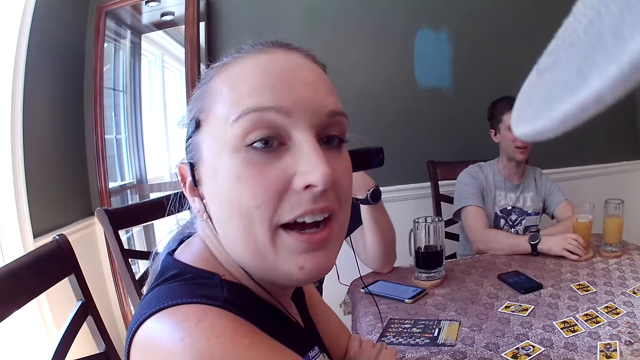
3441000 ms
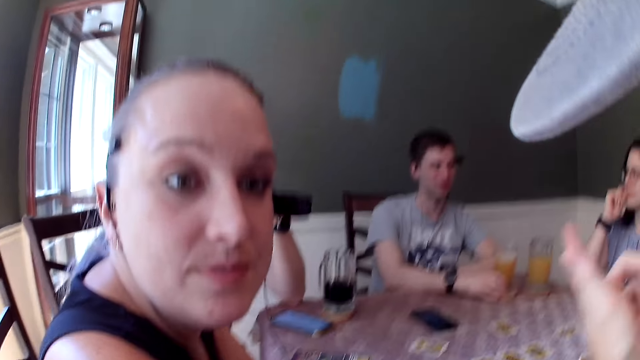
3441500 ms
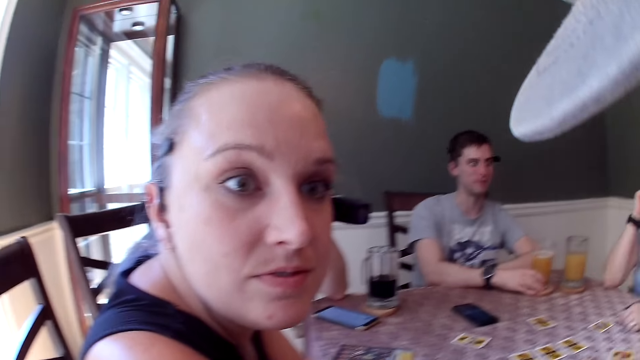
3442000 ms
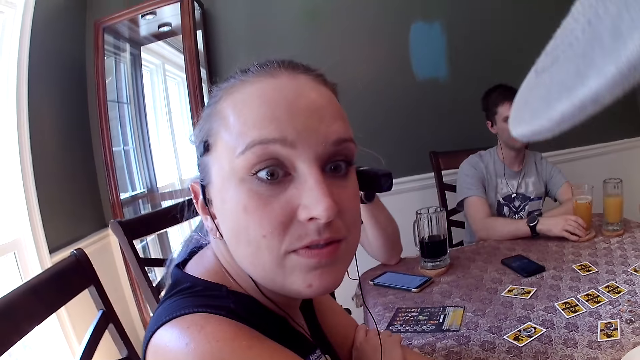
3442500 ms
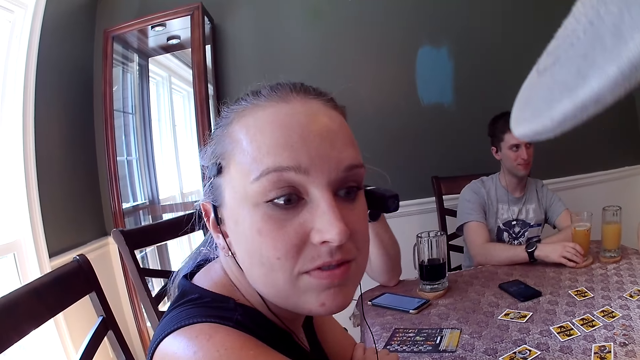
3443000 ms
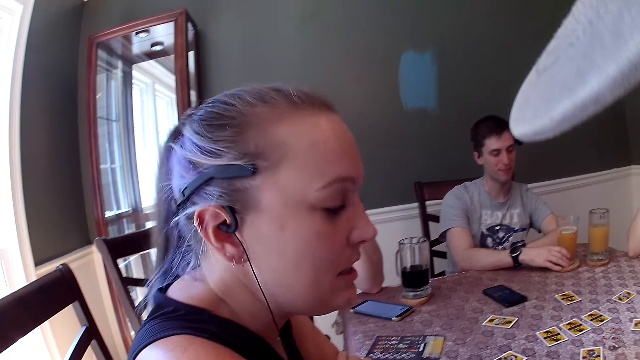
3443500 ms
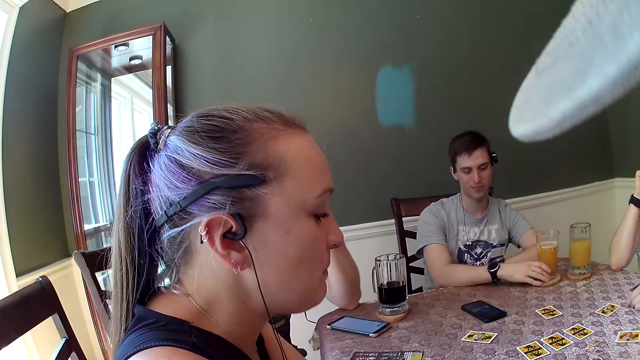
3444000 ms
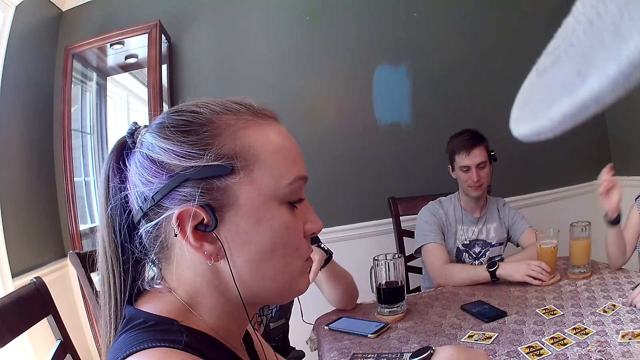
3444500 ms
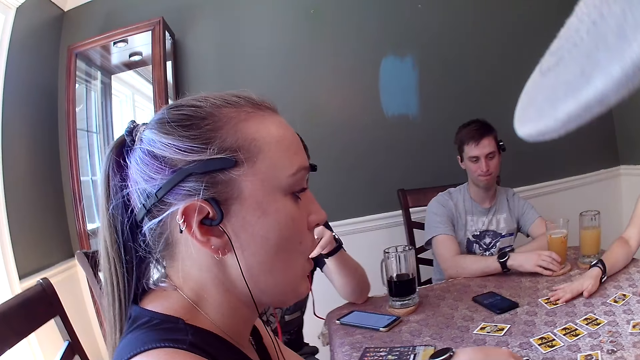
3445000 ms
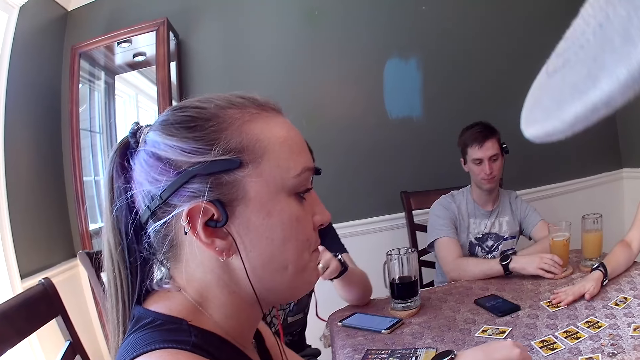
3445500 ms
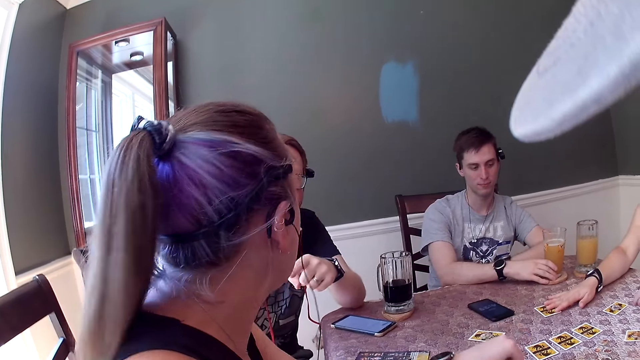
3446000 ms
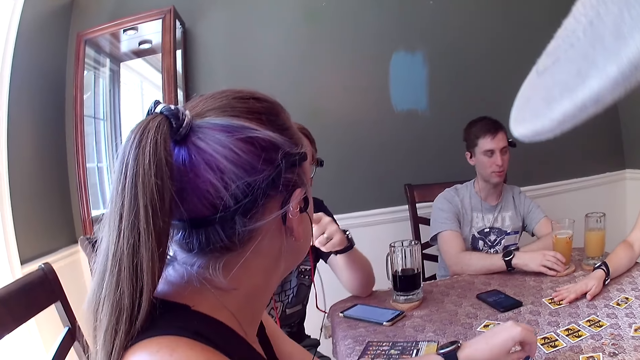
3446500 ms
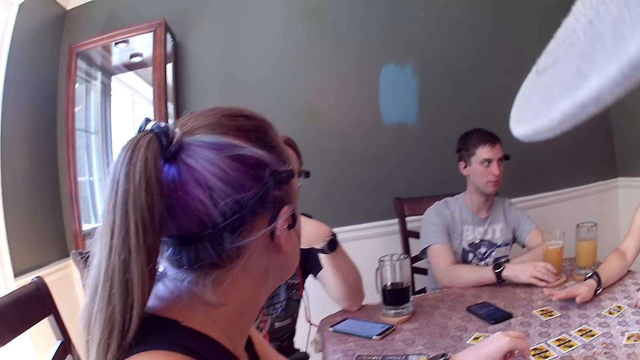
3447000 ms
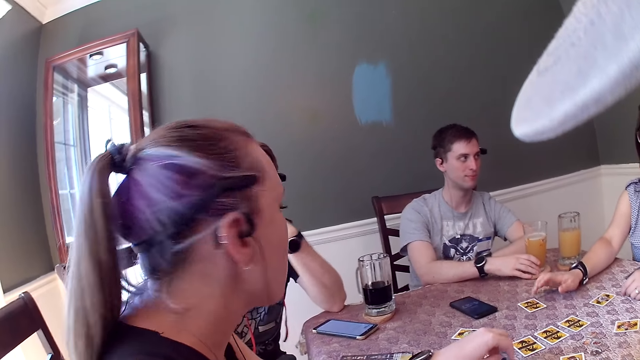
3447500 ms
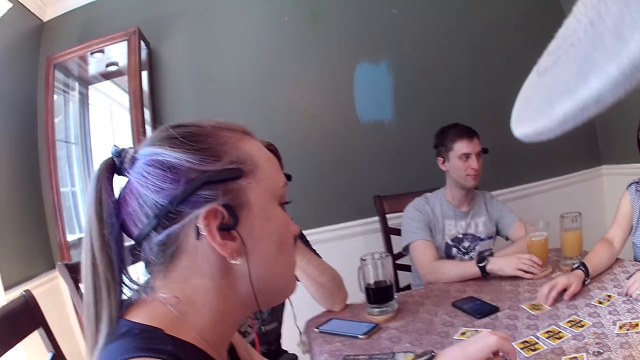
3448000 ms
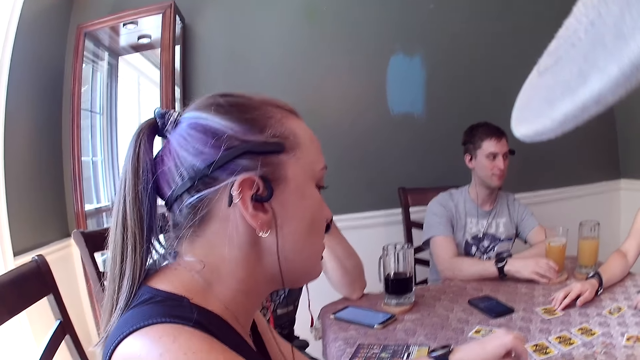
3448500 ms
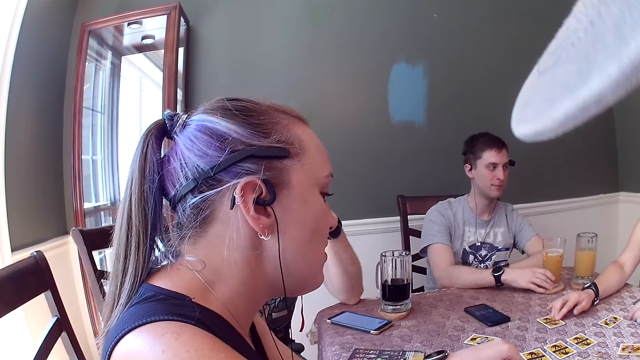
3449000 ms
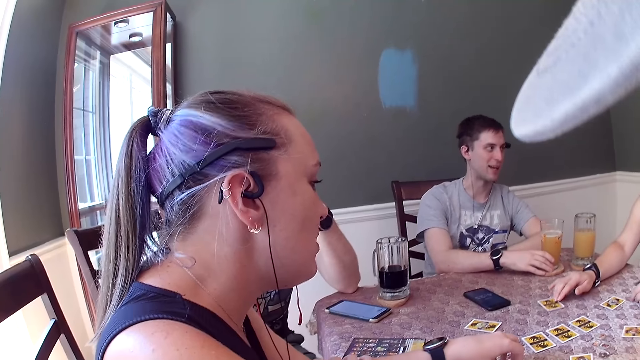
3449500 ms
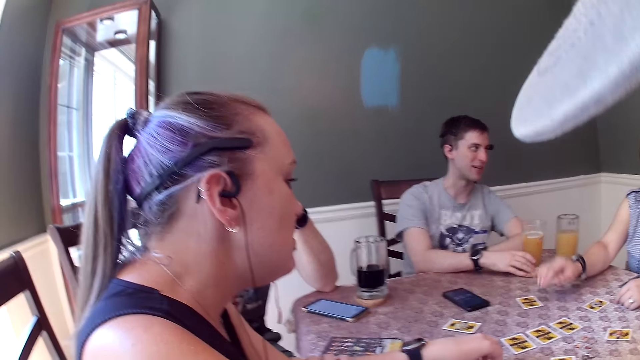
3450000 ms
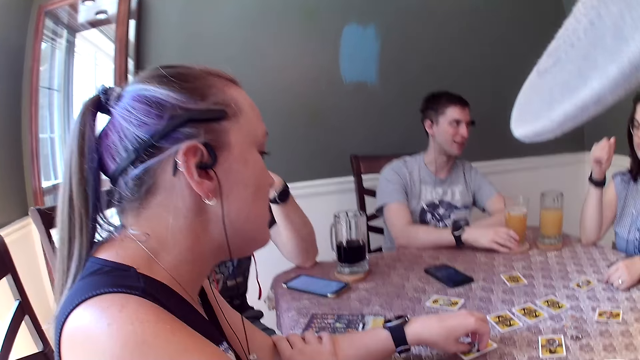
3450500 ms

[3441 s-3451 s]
The camera wearer interacts with a woman. They talk to the woman. Another woman places her right hand on a card. The first woman hits the table with a chip in her left hand. The other woman moves the card around on the table with her right hand.

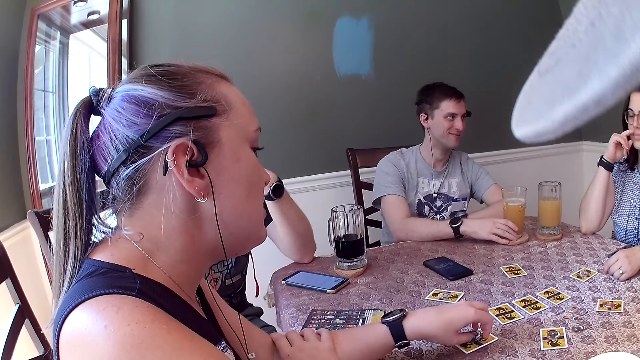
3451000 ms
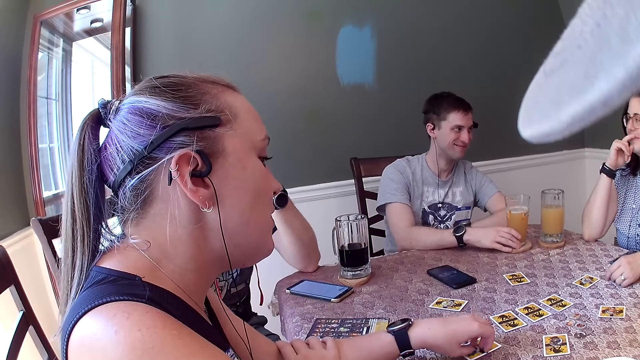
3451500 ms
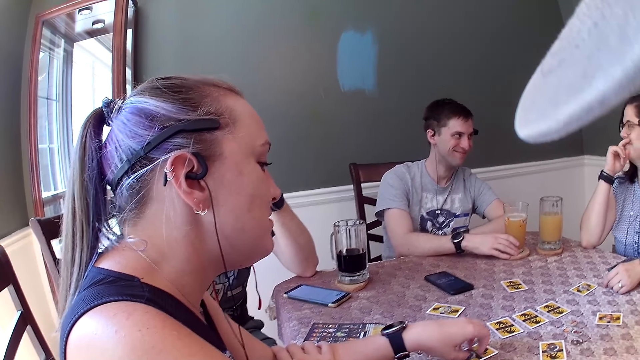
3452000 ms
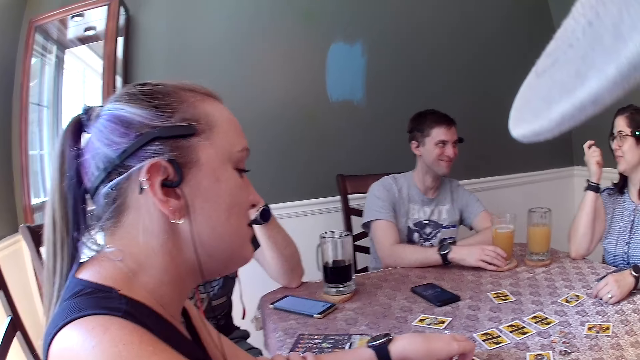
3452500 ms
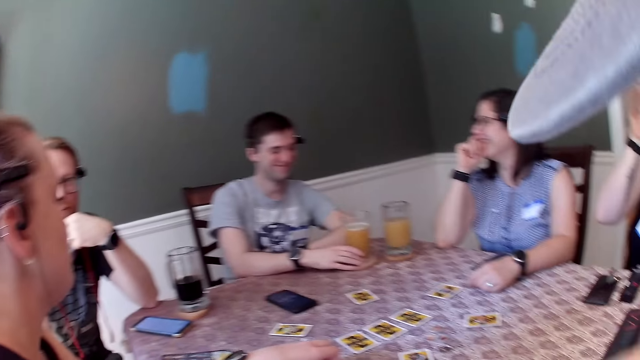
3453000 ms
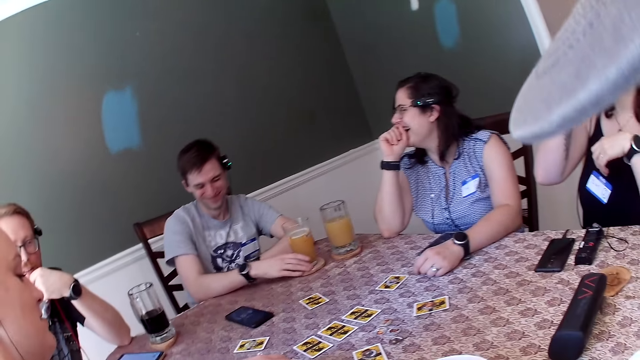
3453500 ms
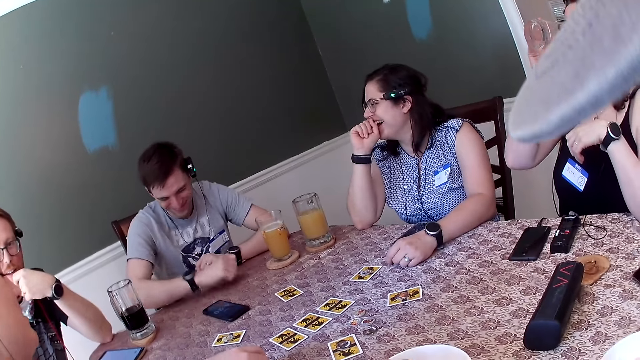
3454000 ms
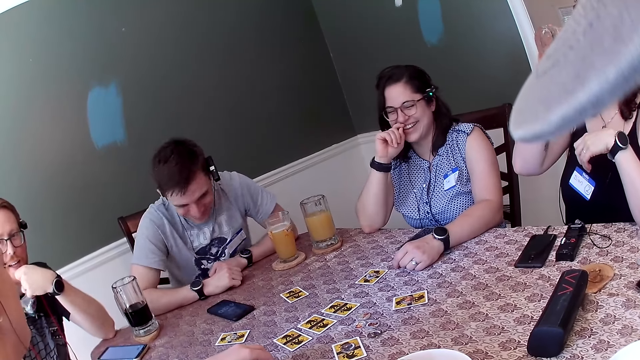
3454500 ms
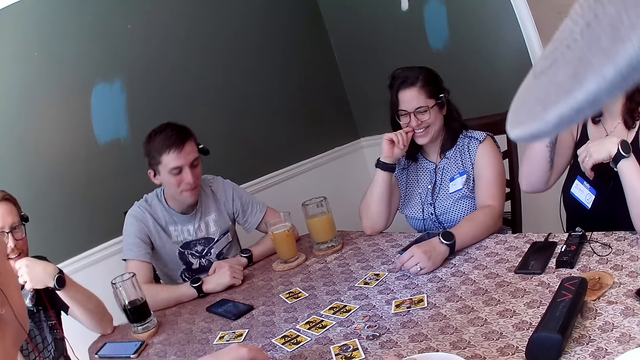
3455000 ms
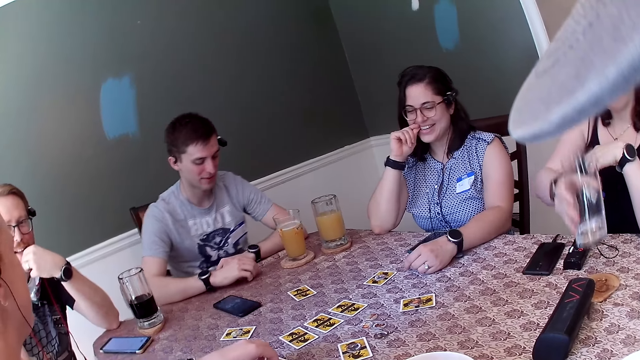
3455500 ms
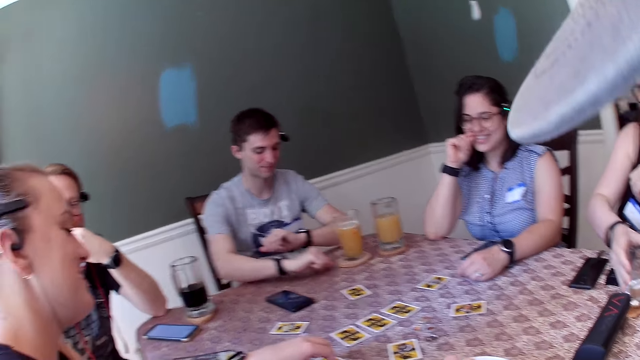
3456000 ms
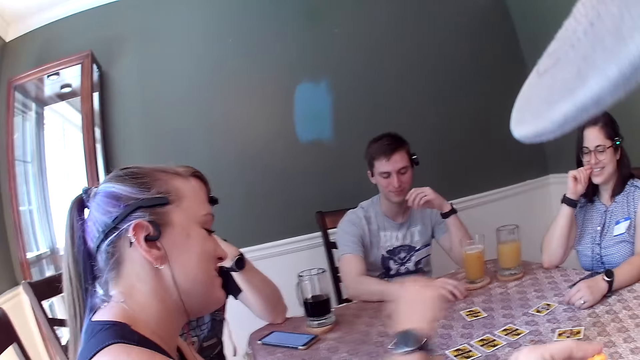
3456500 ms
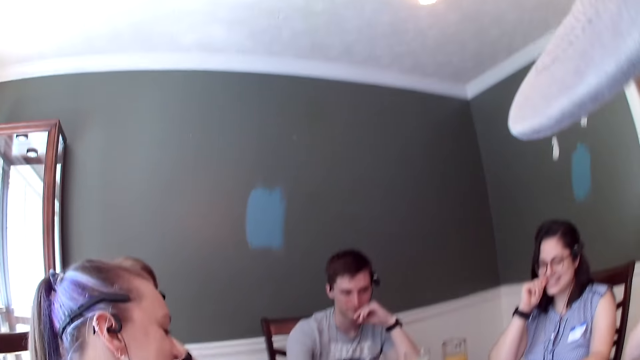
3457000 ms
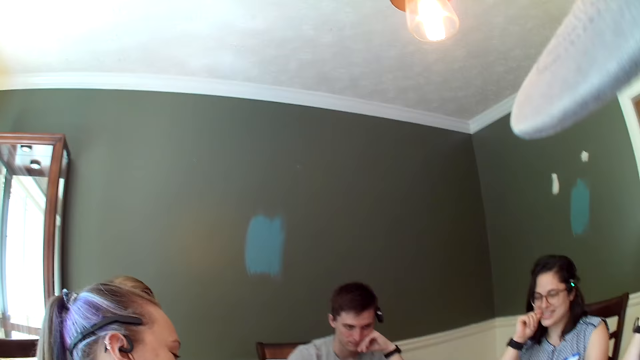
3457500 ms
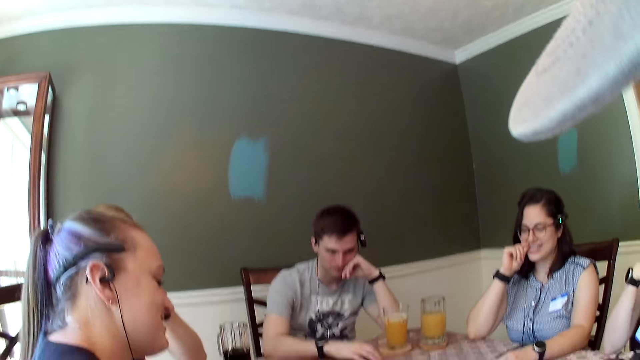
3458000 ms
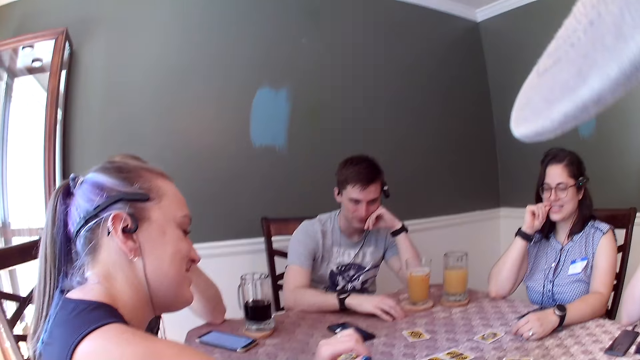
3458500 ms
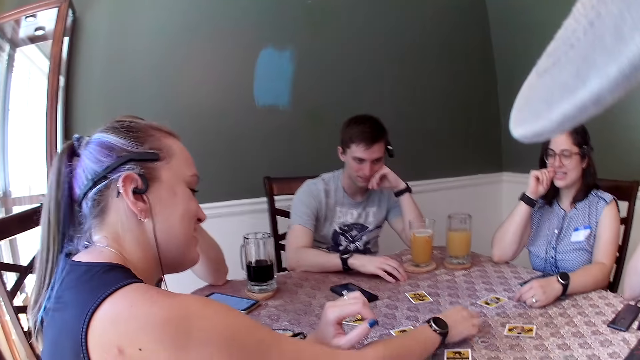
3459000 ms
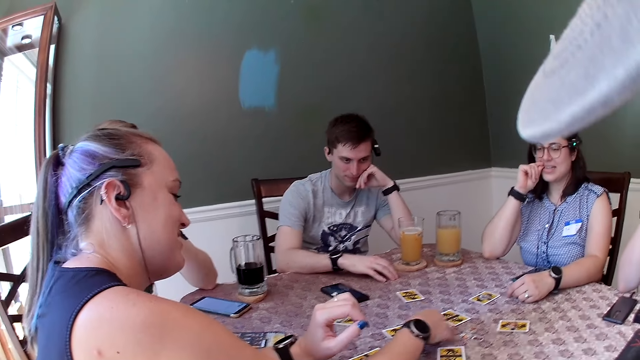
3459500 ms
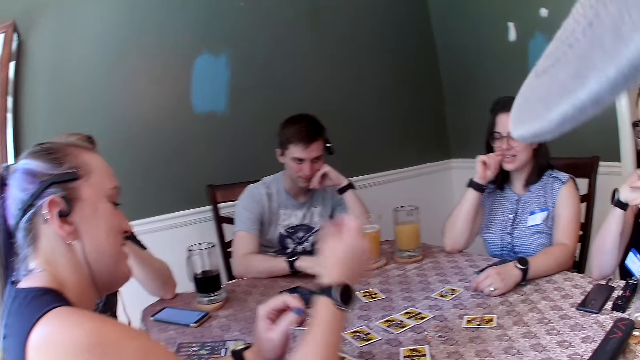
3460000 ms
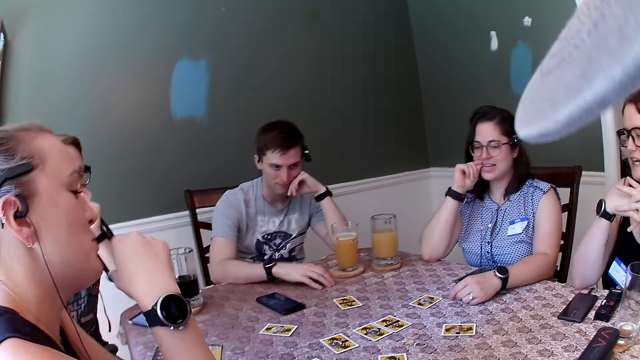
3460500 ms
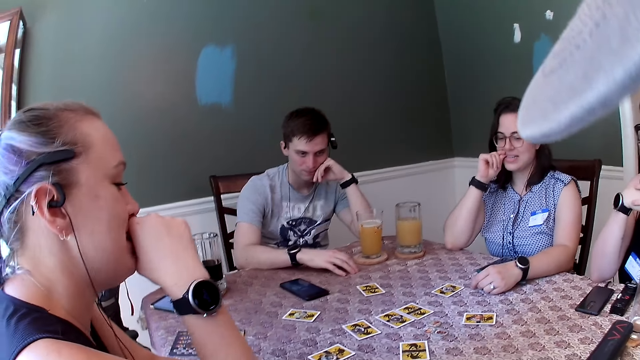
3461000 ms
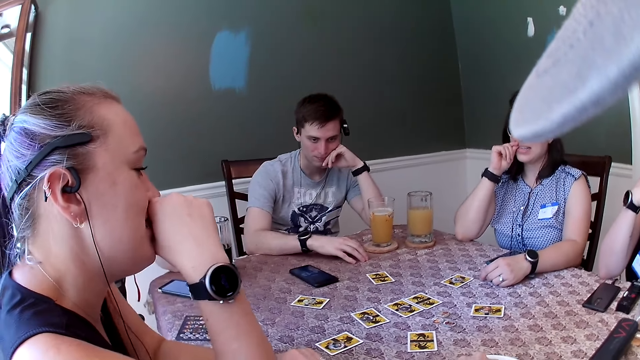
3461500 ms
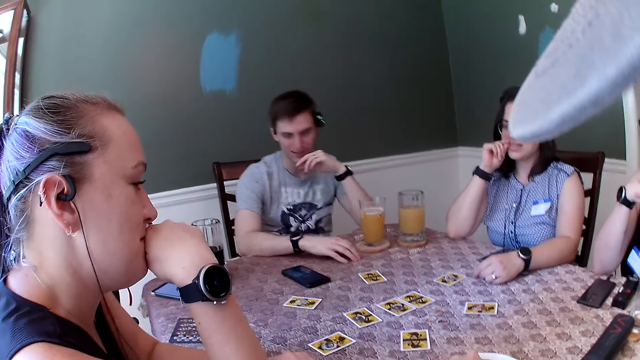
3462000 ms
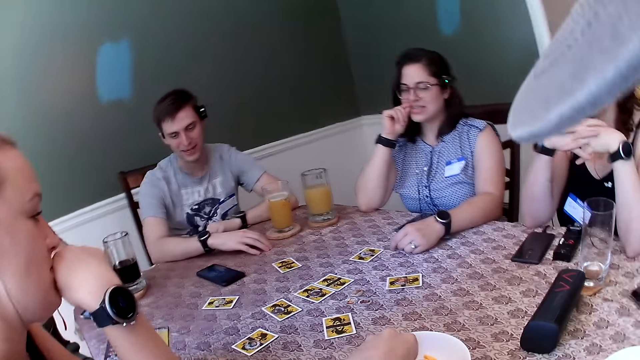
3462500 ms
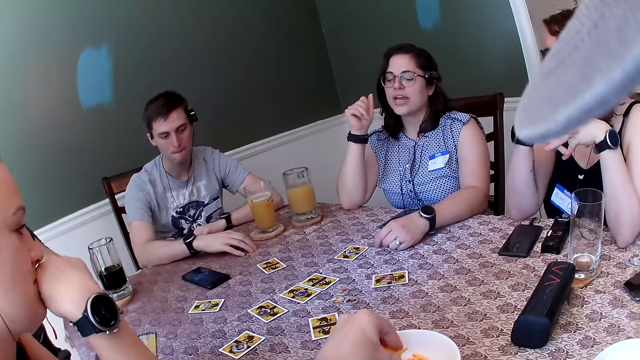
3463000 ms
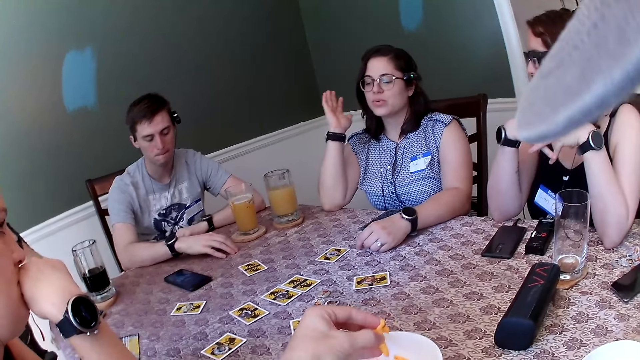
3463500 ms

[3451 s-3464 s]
A woman interacts with a man. The camera wearer picks the snack in the bowl. Another woman moves a chip on the table with her right hand. The other woman moves the chip on the table with her right hand again. The camera wearer takes some cheese puffs from the bowl with his left hand.
